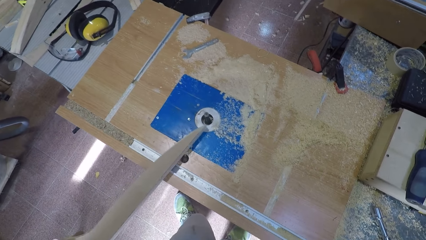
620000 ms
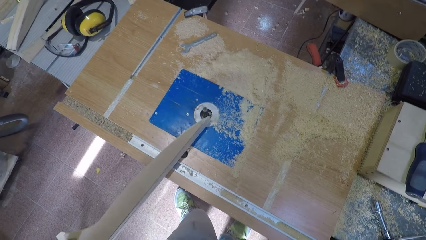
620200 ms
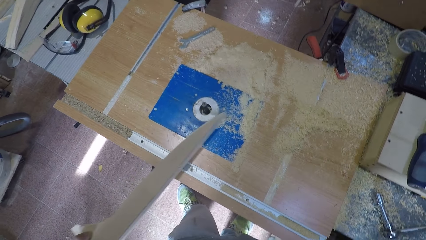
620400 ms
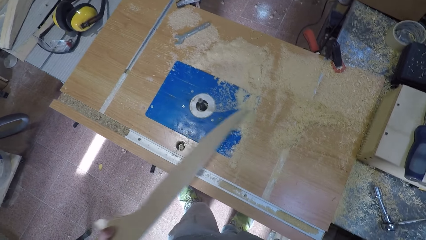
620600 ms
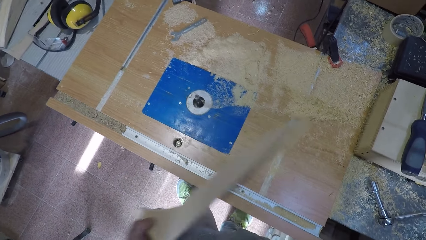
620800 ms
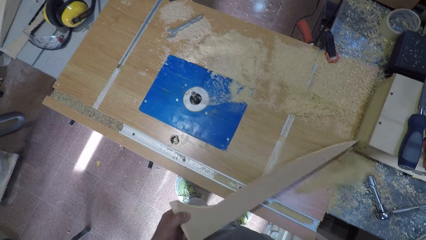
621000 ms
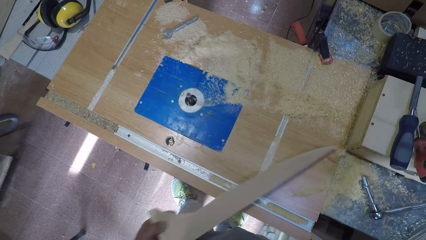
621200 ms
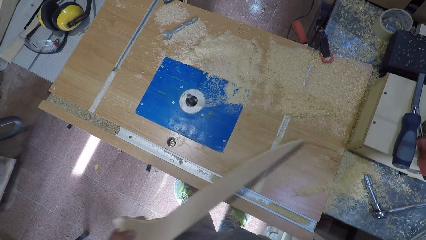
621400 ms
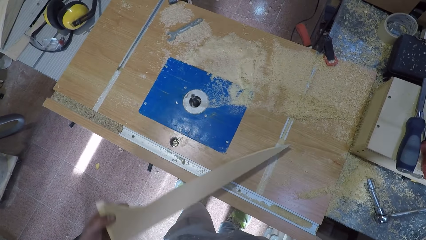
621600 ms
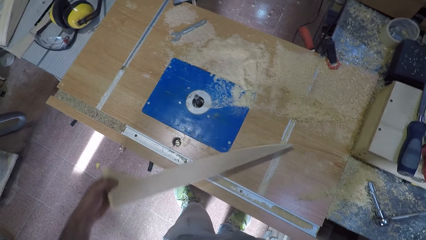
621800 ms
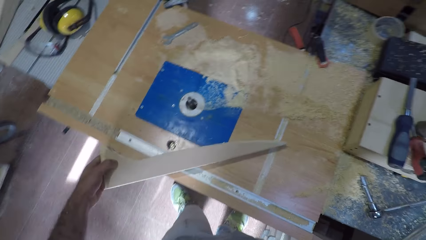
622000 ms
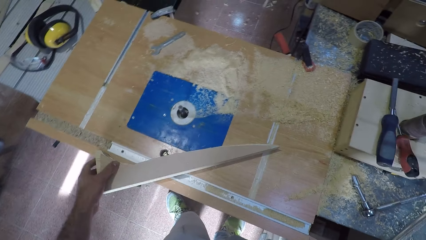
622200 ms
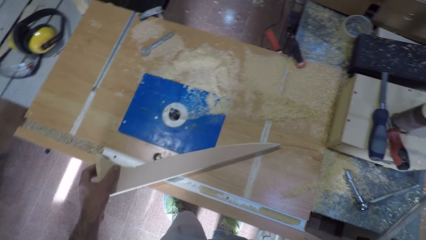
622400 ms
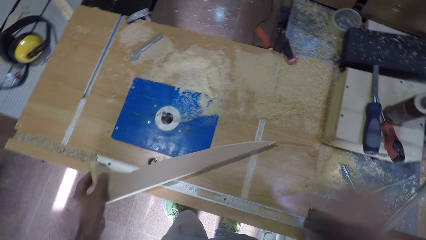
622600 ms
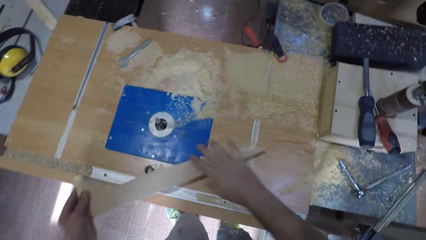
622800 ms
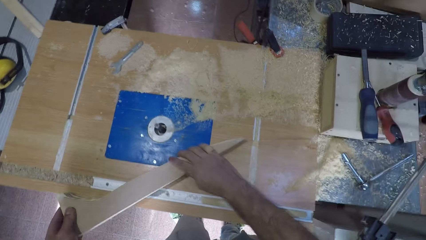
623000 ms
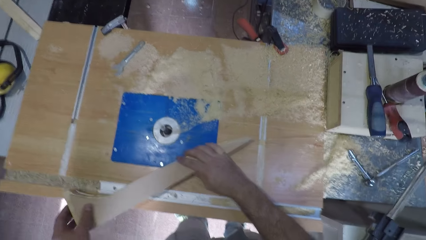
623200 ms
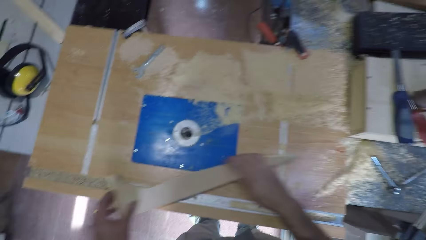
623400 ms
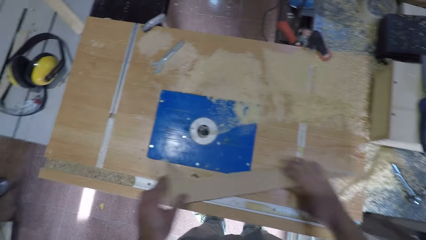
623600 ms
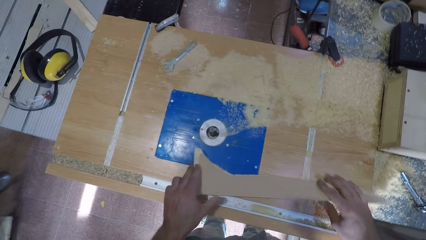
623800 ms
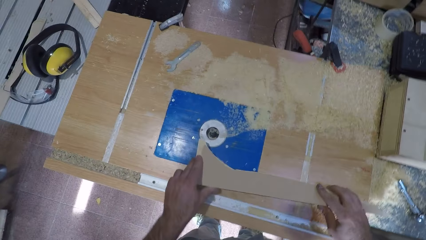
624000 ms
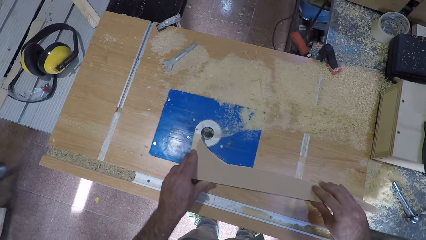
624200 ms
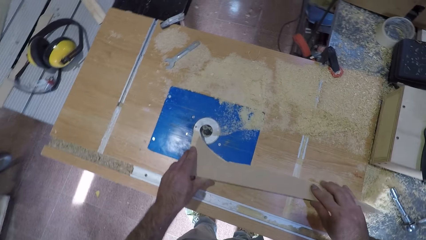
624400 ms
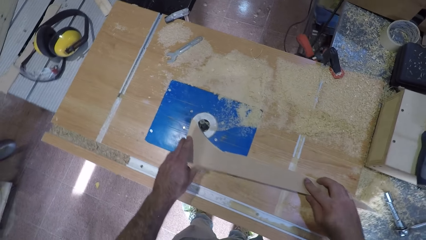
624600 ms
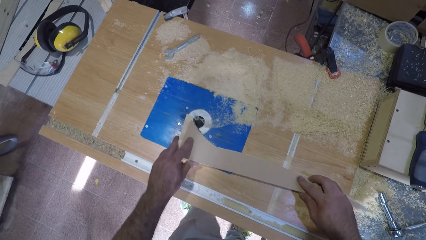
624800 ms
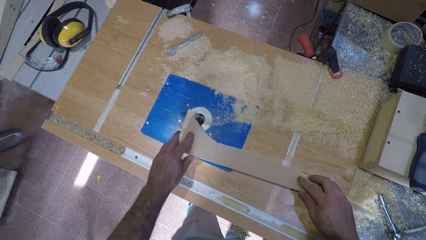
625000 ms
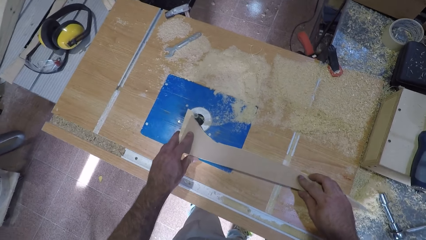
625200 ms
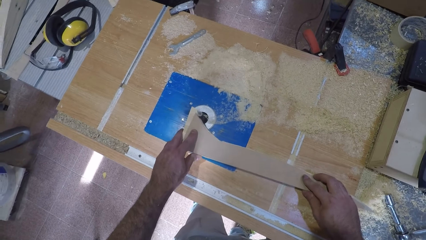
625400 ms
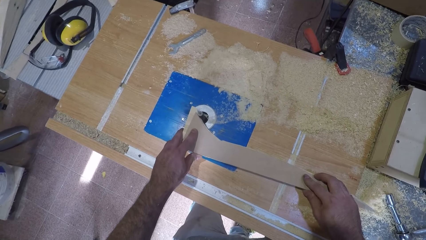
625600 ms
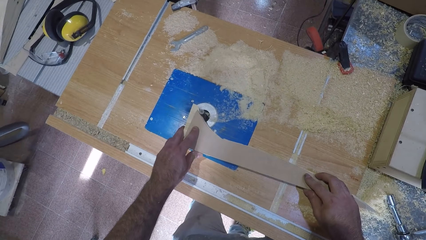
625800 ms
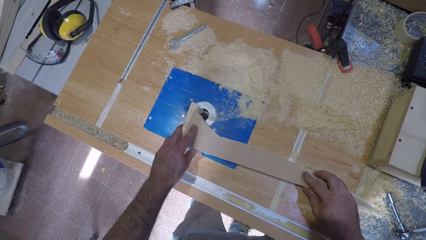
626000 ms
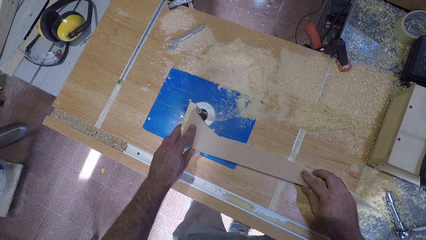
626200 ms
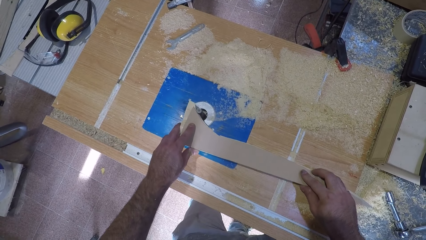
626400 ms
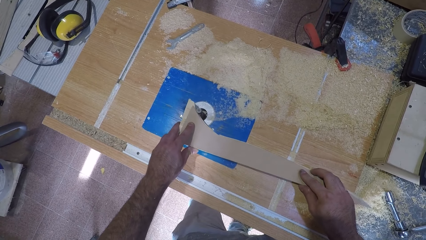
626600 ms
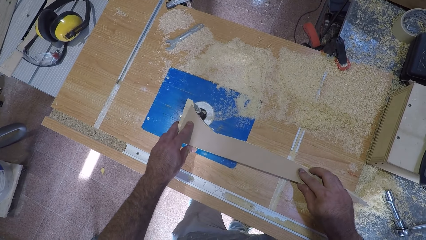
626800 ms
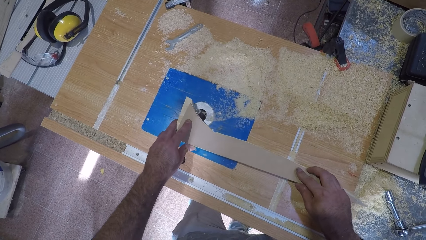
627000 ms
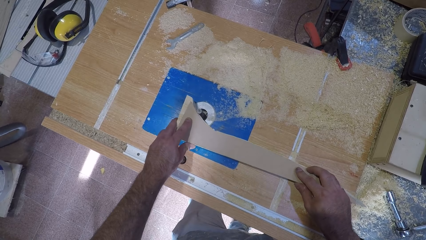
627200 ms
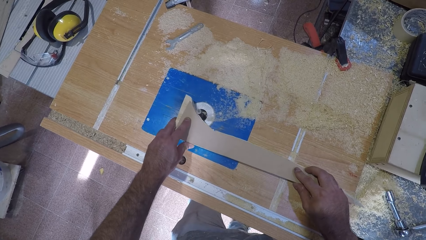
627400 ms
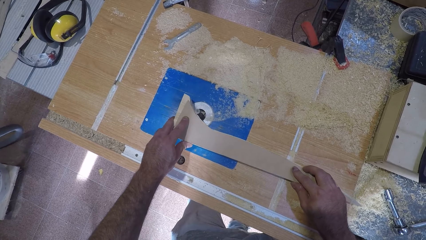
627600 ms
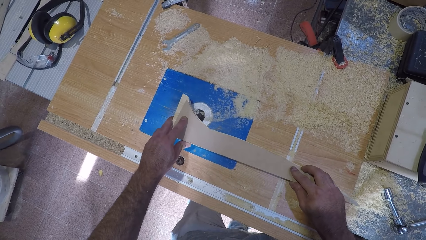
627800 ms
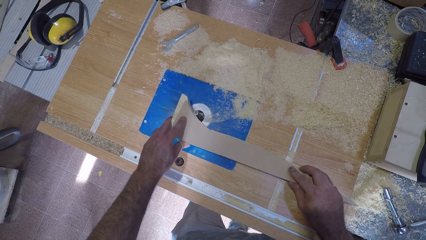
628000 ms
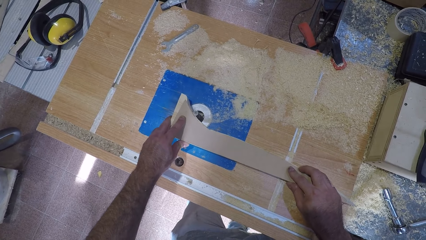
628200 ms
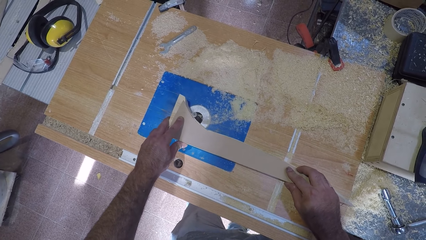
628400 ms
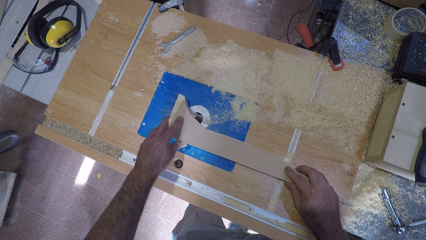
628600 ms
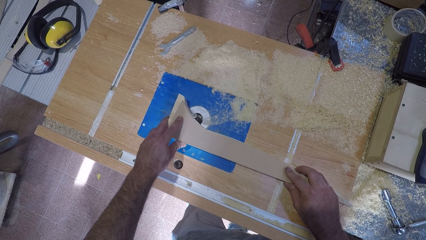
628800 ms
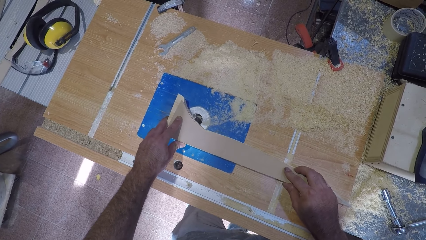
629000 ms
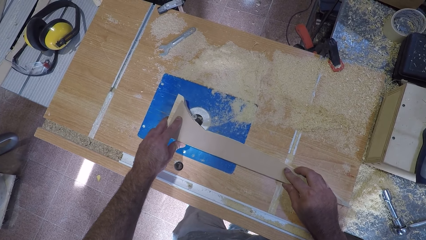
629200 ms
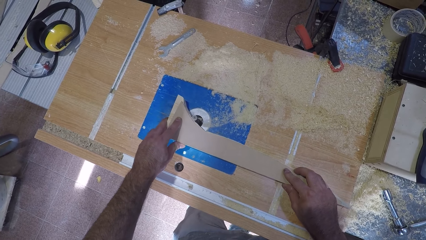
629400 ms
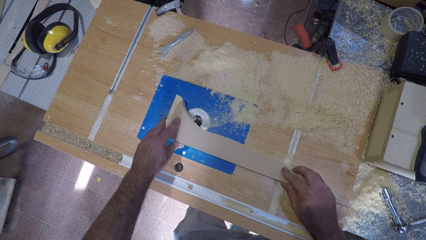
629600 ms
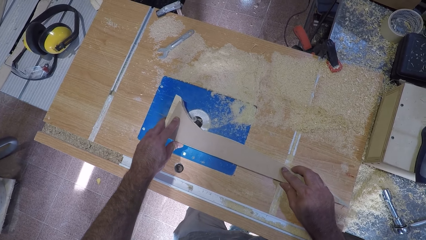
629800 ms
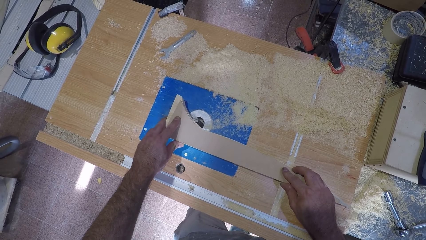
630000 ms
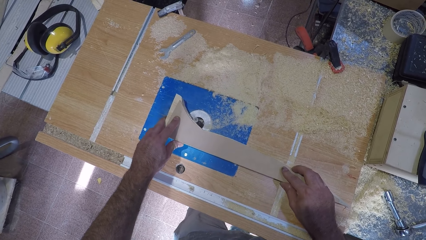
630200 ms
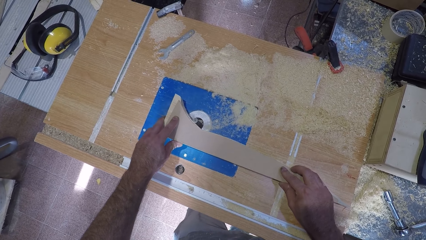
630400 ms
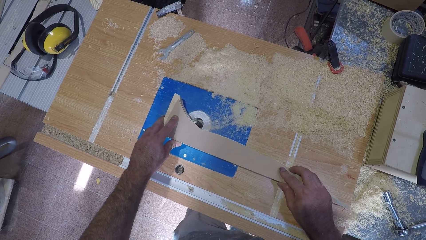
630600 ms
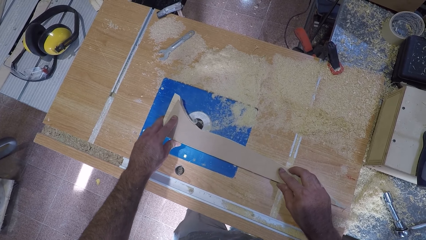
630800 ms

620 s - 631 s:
The camera wearer packs the sawdust on the workbench machine or router table with the wood. He clears the sawdust. He lays the timber on the router table. He holds the timber with the other hand. He touches the wood with his right hand. He shaves the timber. He files the wood on the workbench machine.

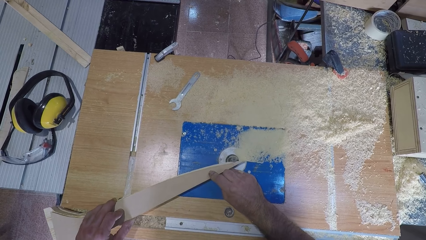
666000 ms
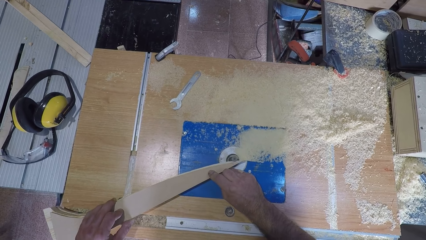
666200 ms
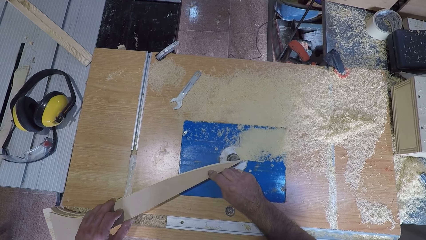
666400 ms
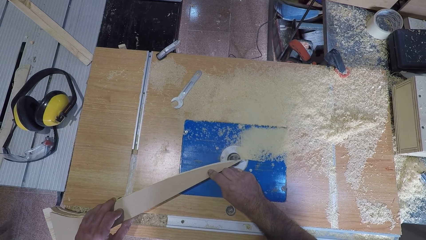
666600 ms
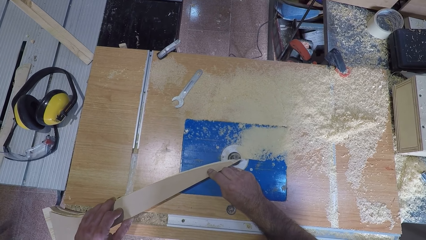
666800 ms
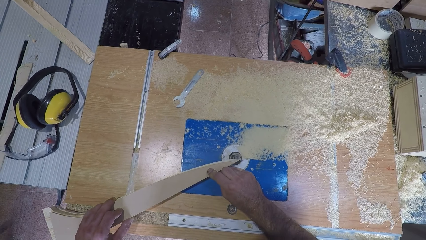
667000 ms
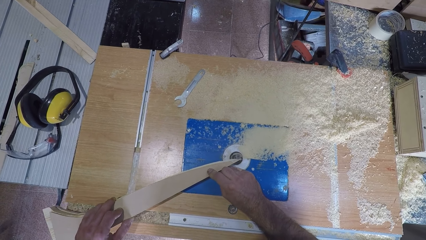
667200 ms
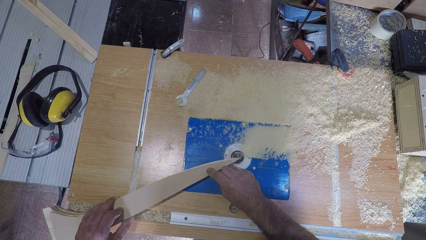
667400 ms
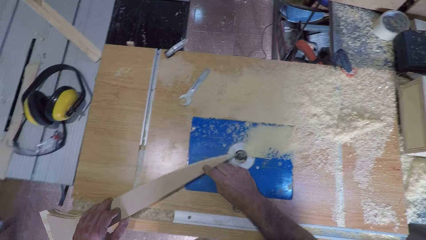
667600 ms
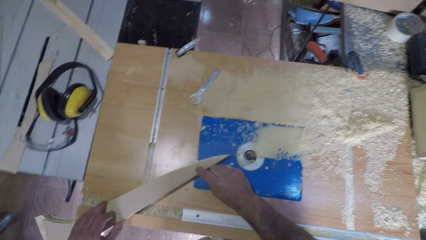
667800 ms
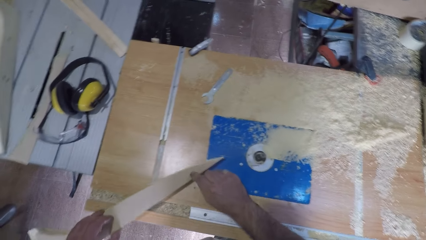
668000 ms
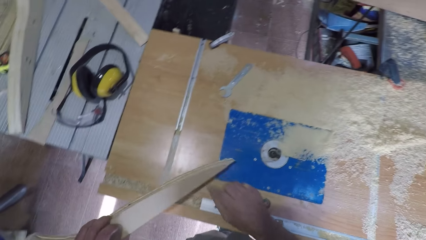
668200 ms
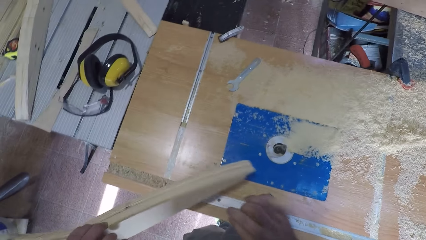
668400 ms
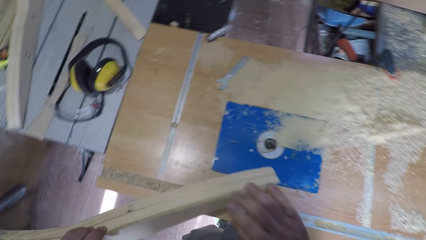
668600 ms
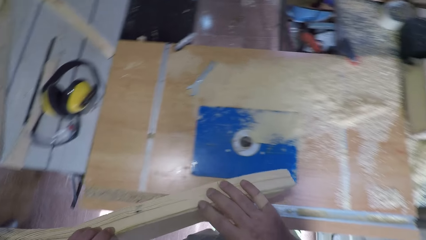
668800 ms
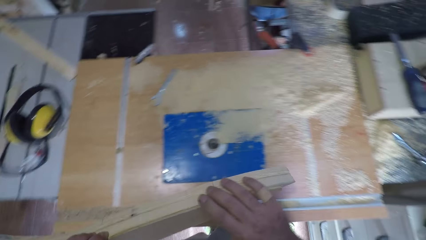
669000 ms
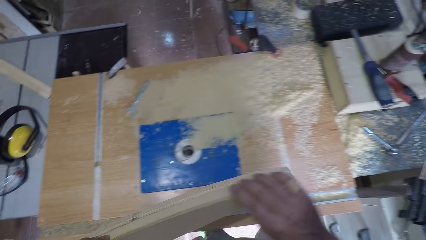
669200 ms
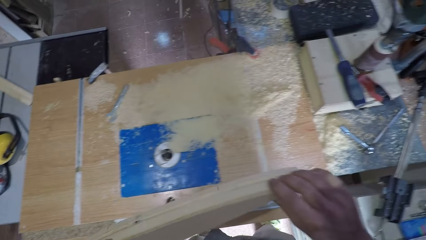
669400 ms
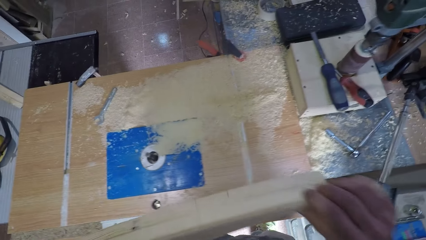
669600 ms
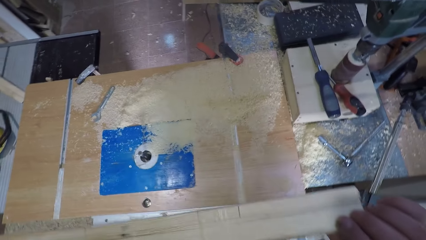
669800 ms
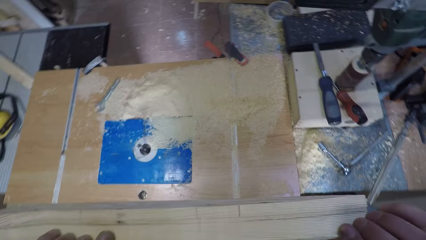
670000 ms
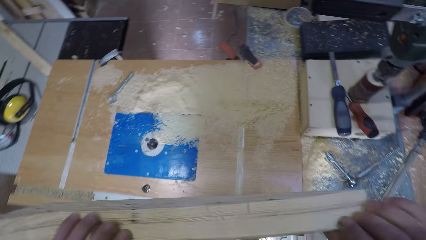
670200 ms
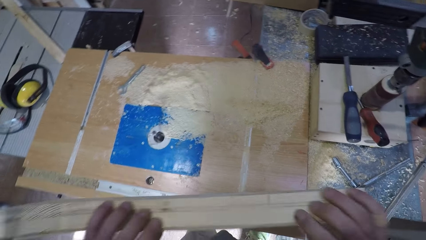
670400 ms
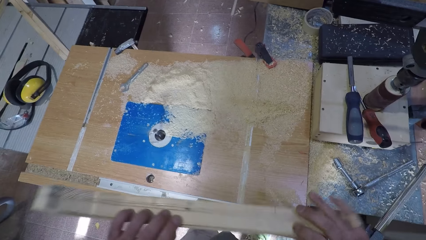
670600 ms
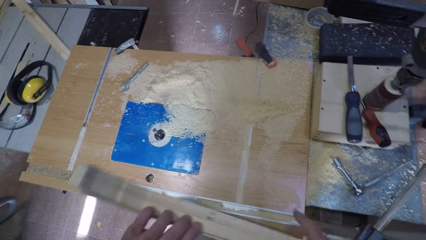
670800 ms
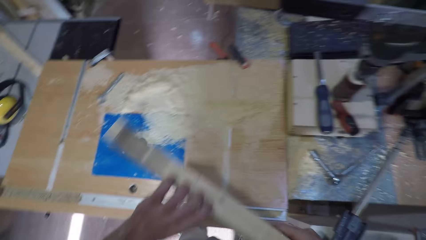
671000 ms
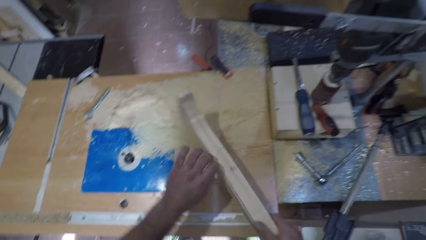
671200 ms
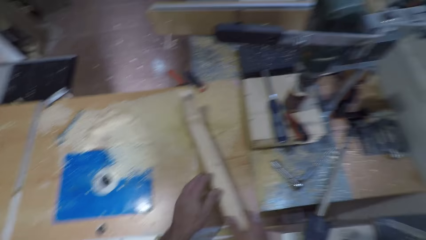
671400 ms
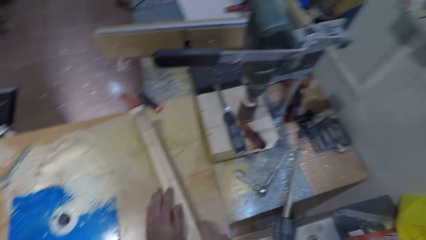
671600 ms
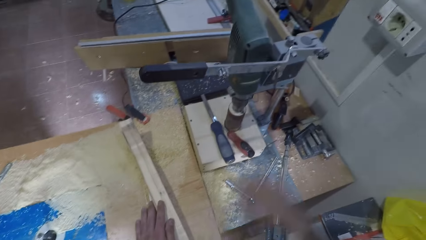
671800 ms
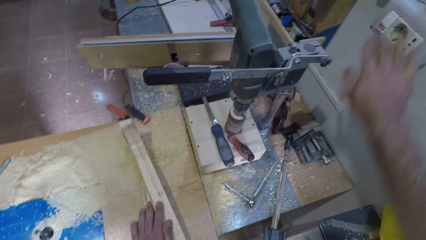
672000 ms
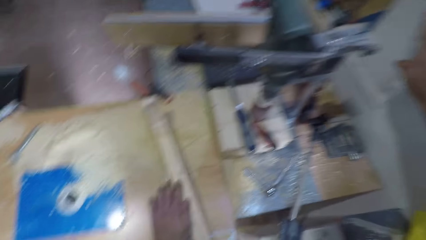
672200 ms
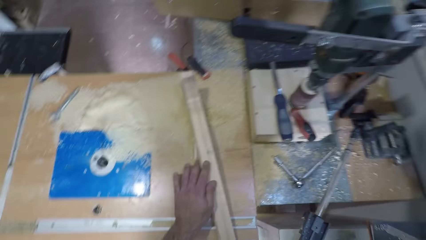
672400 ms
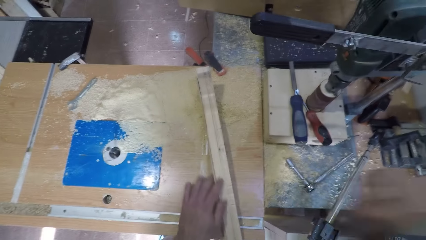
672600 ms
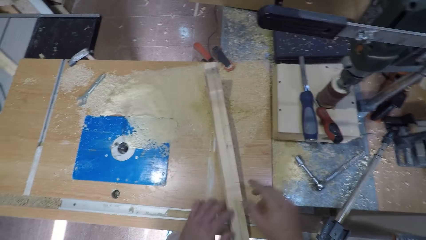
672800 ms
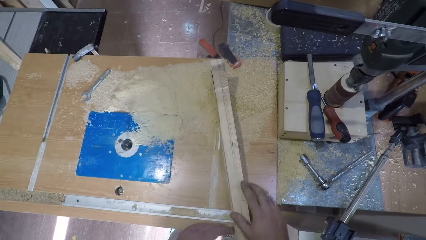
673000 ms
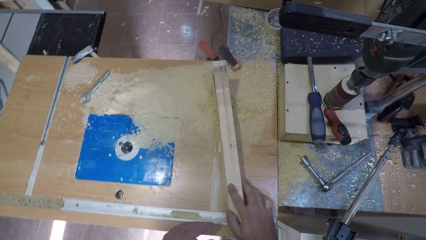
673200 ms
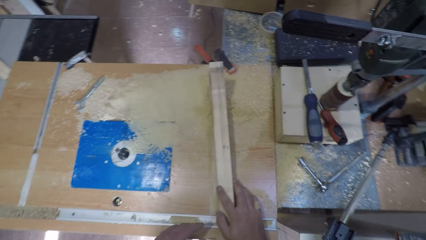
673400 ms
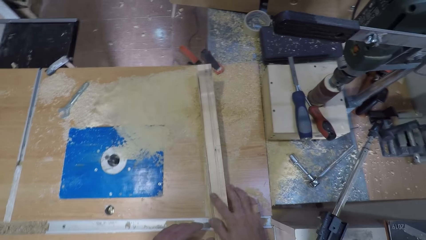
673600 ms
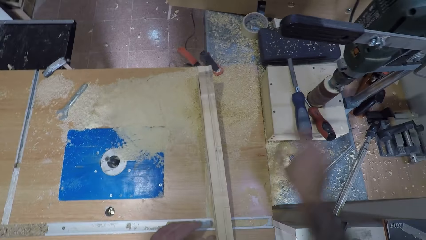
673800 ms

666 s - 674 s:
The camera wearer removes the wood from the workbench machine or router table. He touches the timber. He sets the timber on the router table. He turns off the workbench machine with his right hand. He touches the wood with his right hand.
